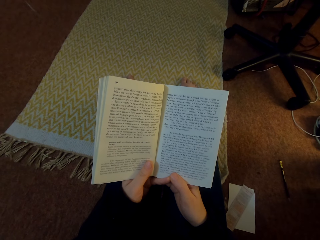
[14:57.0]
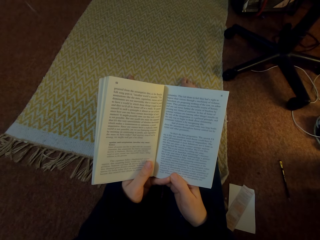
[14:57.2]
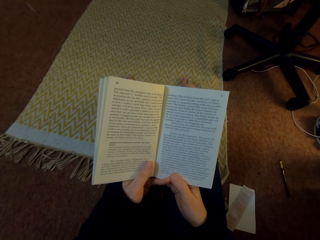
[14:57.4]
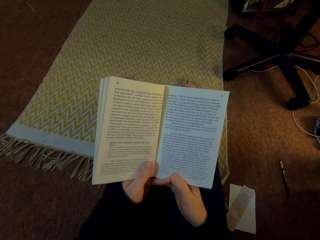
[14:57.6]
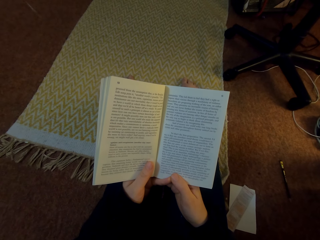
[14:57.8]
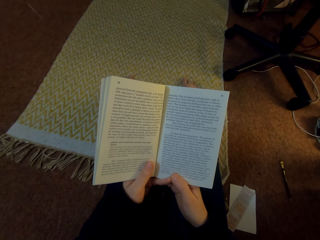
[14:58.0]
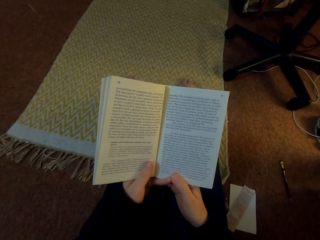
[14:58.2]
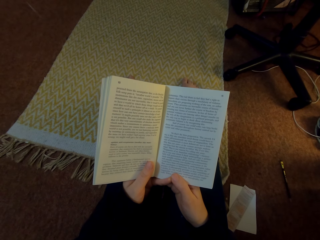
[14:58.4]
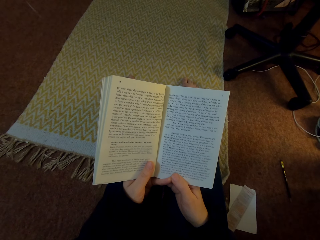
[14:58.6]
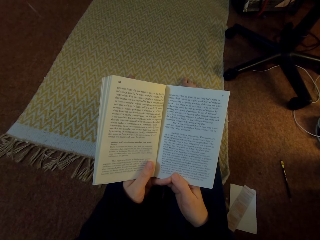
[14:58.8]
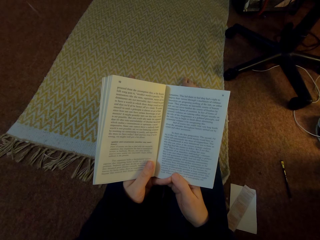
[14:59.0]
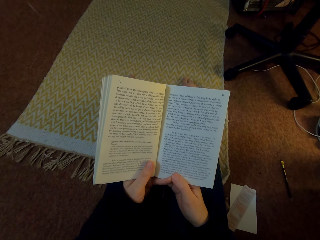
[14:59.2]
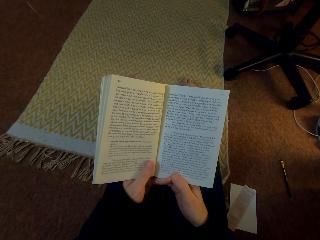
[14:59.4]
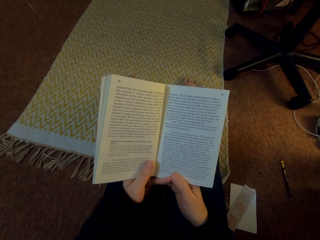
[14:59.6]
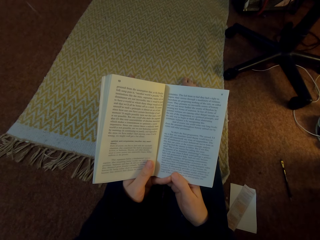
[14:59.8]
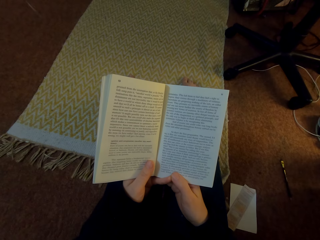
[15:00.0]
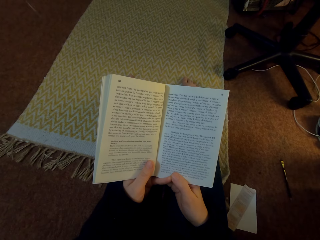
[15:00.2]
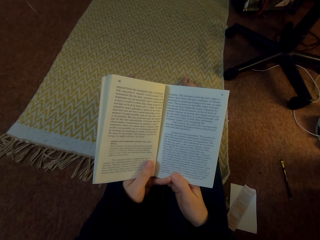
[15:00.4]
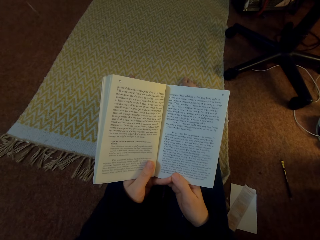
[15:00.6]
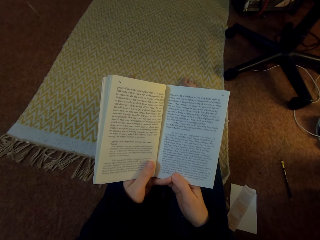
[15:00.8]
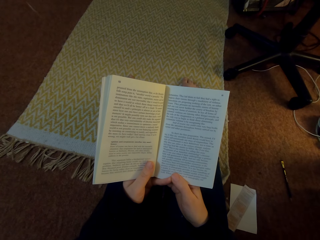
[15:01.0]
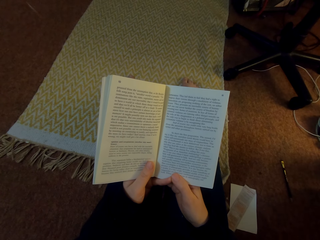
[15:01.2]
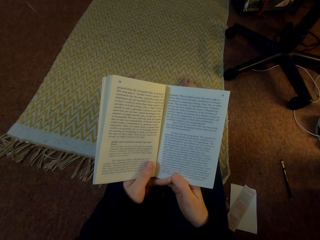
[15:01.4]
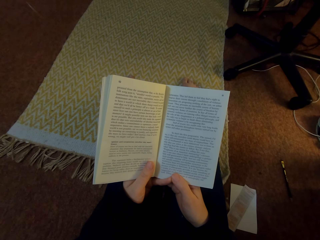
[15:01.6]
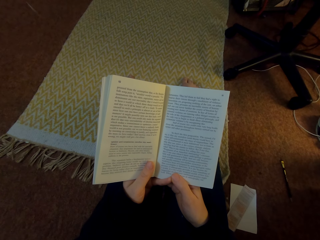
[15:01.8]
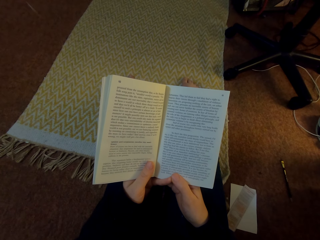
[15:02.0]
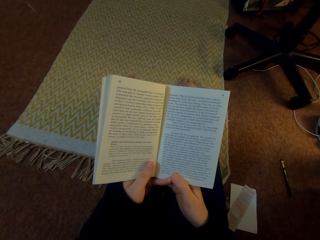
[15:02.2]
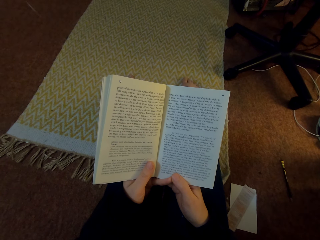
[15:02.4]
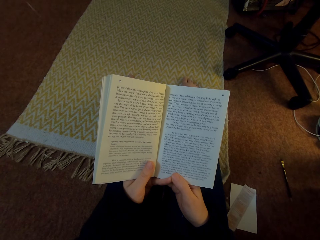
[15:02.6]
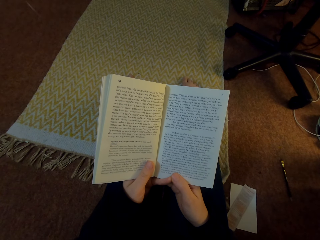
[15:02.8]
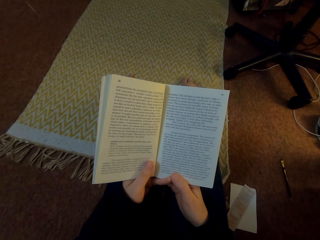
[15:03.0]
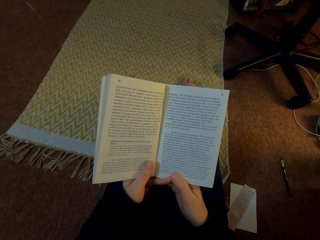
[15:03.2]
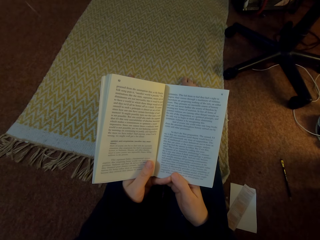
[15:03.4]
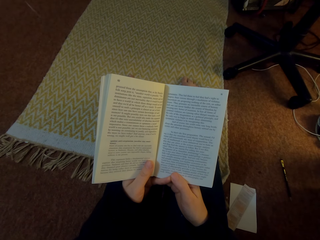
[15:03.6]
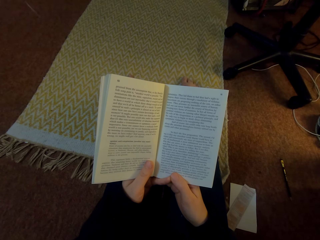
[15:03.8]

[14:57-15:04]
The camera wearer reads a book.

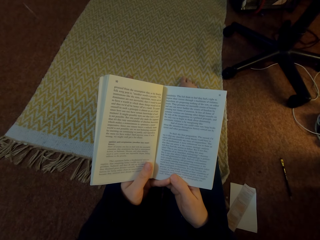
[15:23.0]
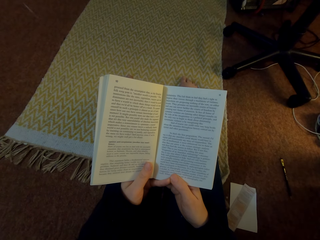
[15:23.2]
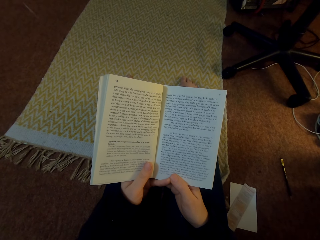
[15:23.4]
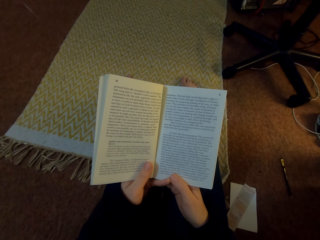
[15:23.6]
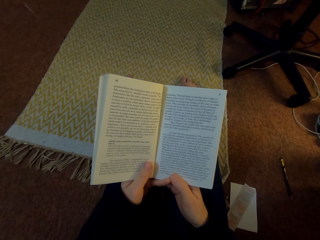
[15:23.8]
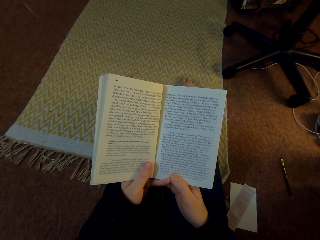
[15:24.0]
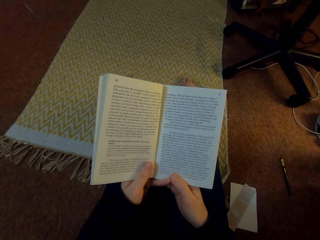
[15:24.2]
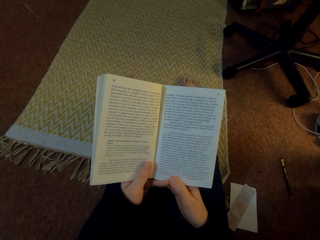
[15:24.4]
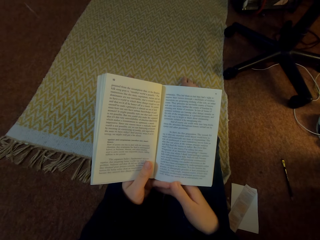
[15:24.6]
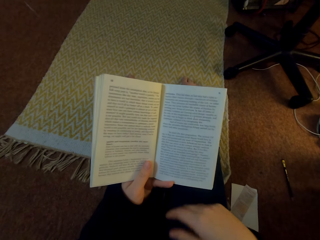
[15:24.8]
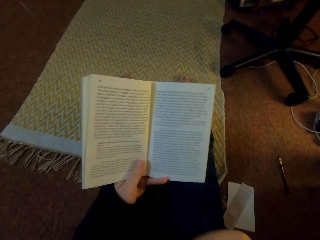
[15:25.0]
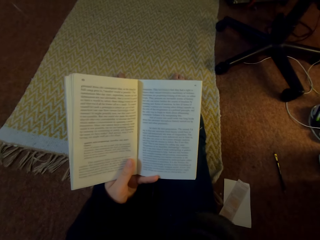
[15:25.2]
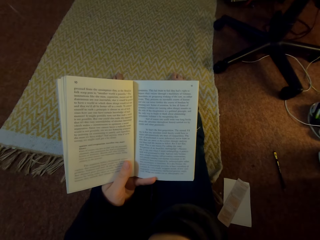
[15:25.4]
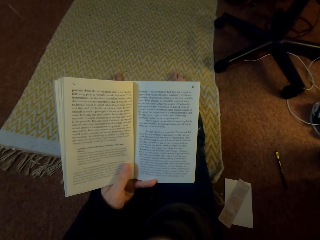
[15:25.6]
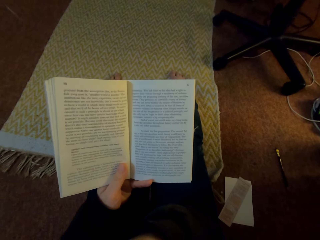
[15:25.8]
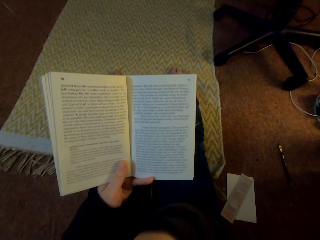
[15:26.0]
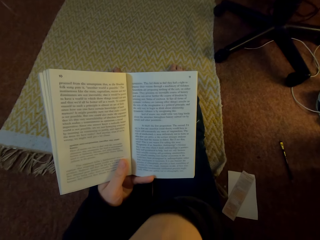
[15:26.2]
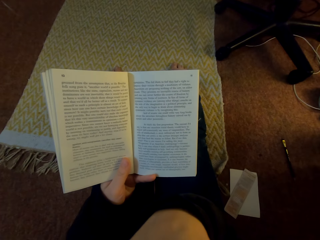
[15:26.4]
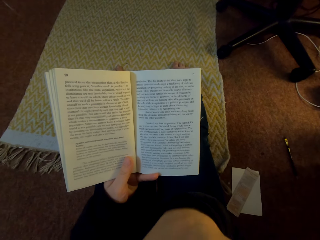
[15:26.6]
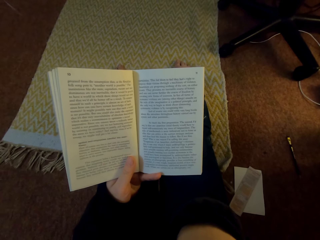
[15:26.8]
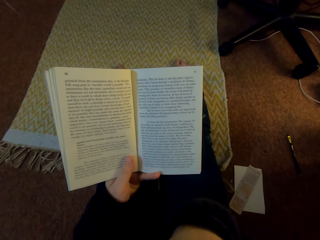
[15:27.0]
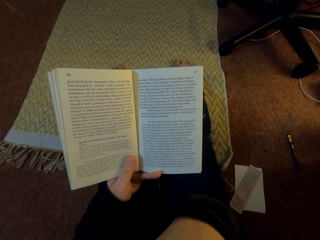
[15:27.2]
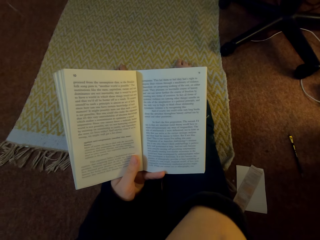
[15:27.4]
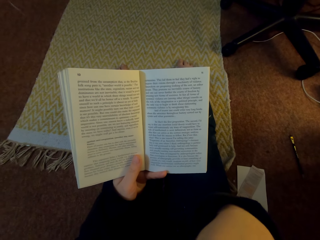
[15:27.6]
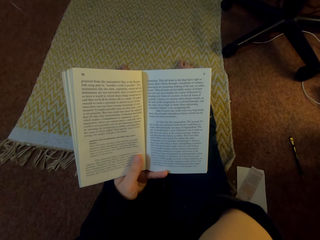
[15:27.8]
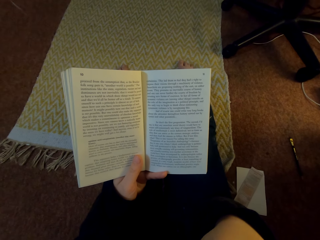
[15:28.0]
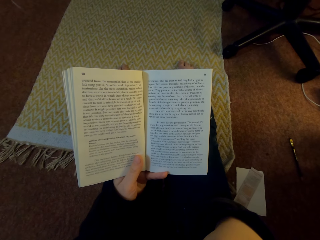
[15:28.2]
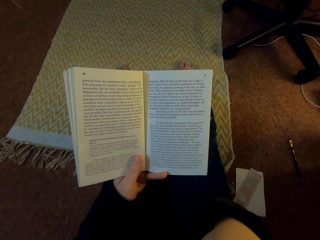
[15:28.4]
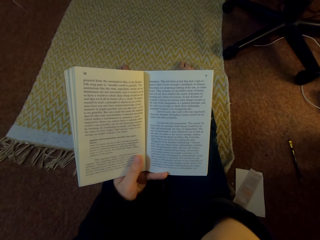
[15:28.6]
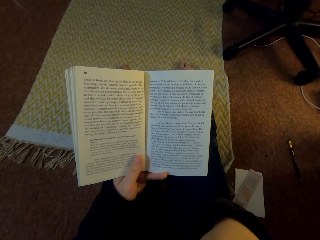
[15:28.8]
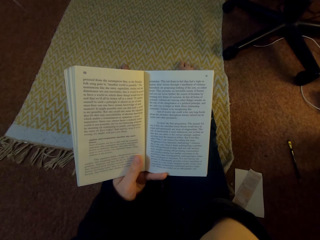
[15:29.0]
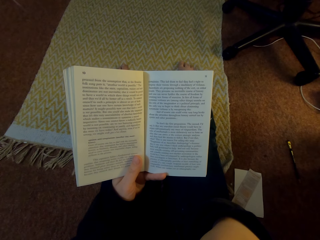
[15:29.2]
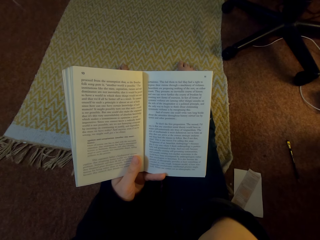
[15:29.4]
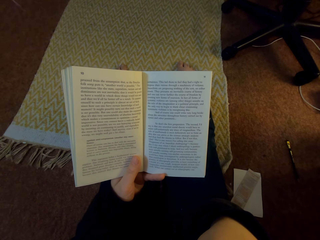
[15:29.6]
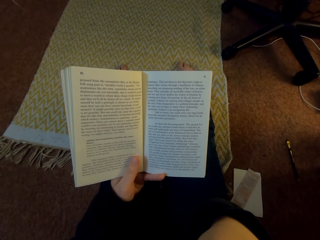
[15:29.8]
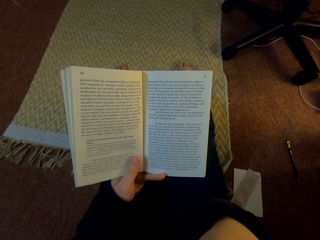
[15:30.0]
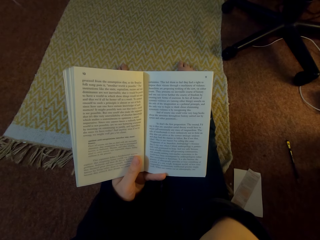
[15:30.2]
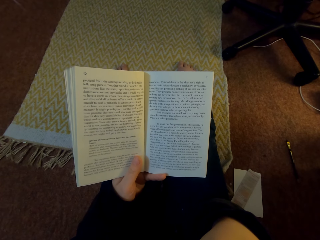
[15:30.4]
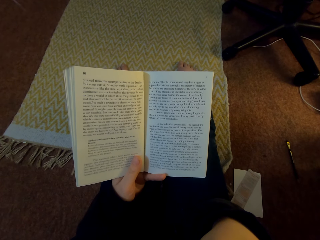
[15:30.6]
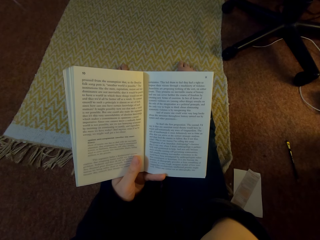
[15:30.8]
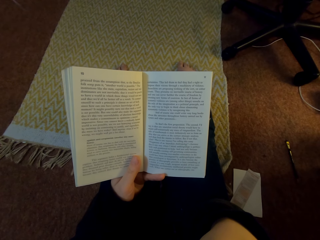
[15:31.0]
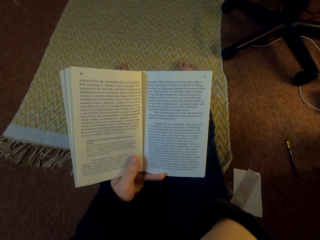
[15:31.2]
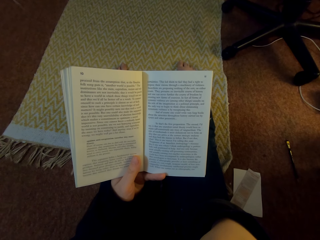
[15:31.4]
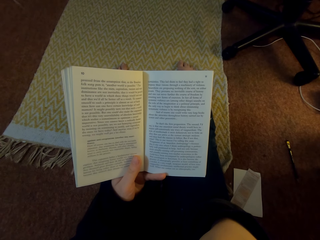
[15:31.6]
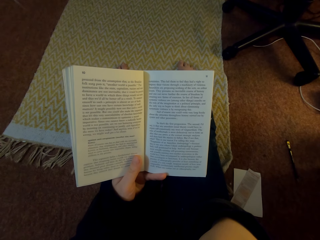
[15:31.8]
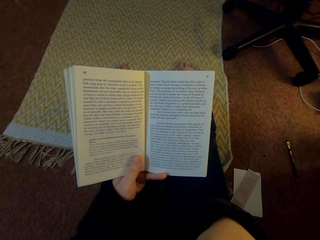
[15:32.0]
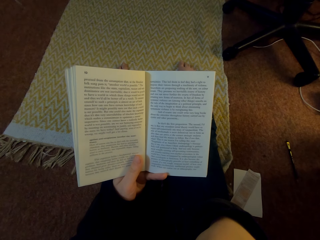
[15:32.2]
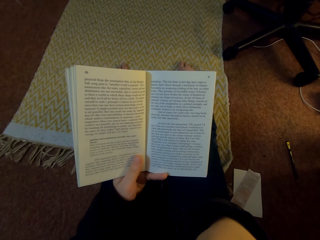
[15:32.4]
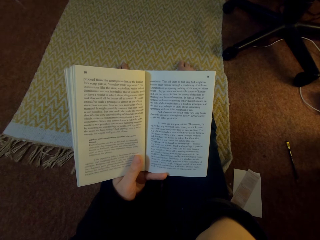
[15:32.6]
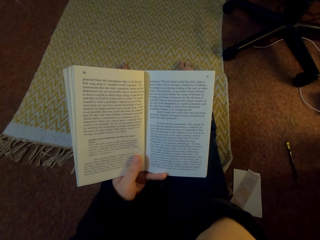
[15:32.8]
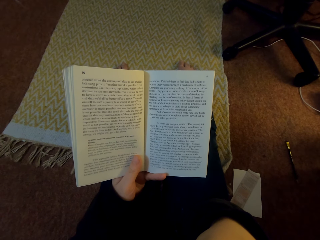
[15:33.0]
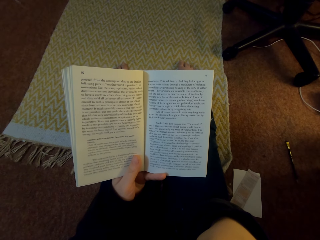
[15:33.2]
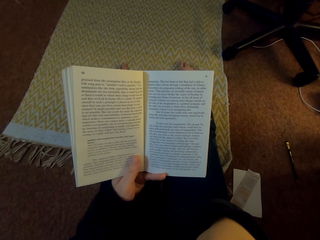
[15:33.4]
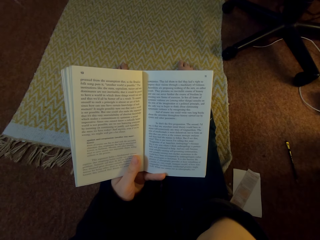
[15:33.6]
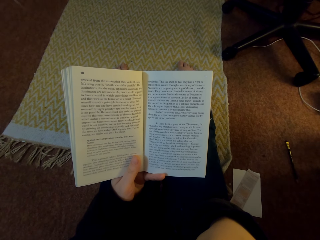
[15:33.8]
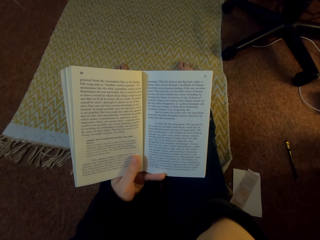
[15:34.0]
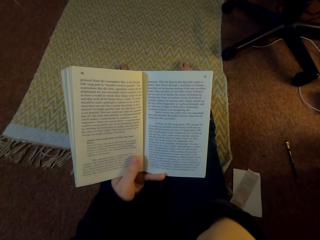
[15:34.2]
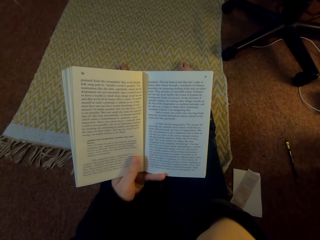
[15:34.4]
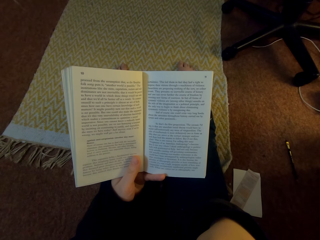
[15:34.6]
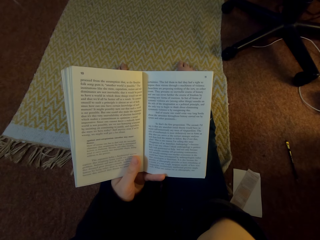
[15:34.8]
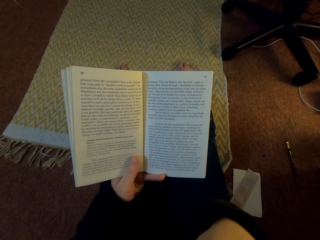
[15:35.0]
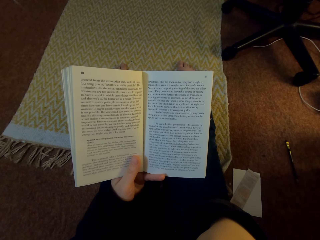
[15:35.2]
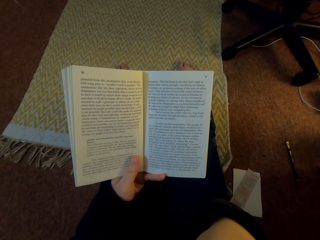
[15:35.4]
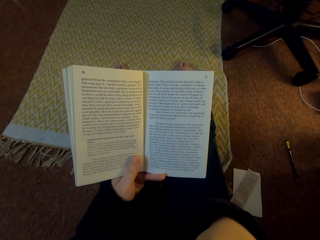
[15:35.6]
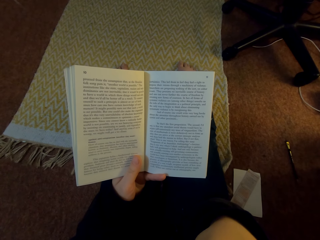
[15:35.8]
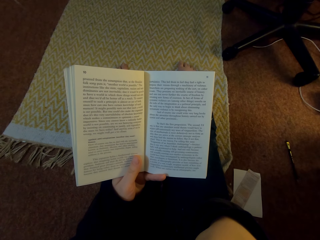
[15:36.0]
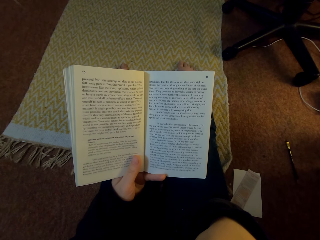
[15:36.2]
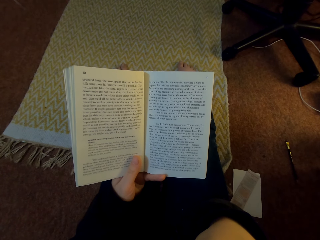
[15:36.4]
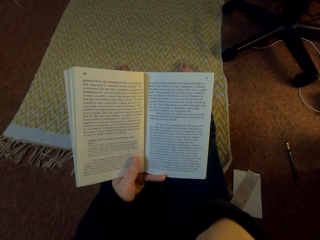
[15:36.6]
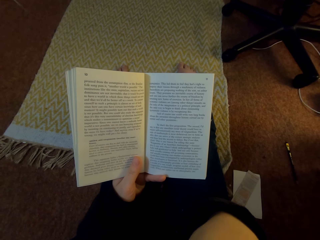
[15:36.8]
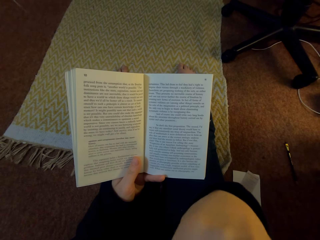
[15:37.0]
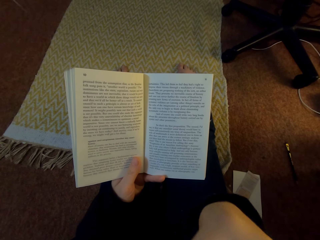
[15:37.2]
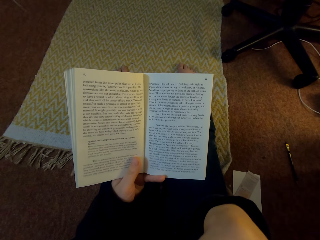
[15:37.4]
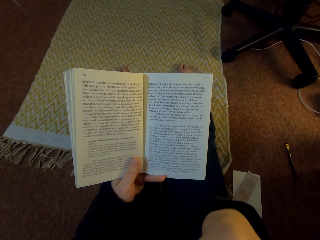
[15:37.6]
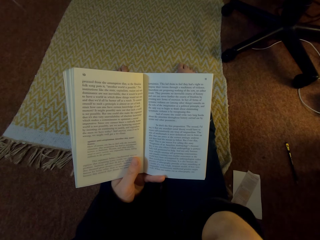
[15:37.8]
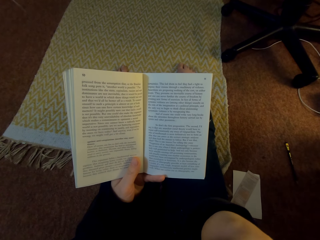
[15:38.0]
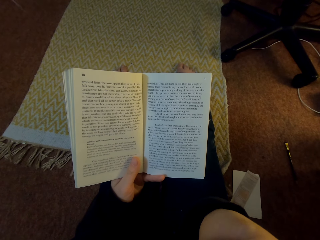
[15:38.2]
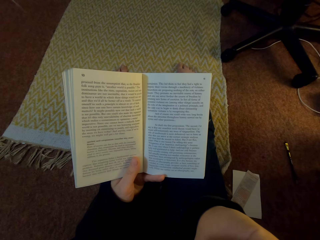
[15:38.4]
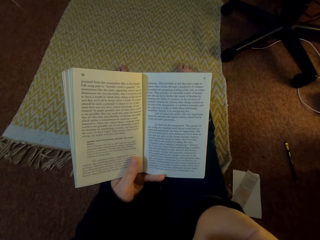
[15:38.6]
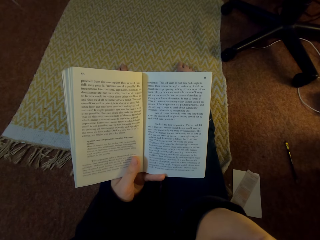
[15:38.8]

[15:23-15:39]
The camera wearer reads the book. She moves her right hand to the face. She holds the book with her left hand.
